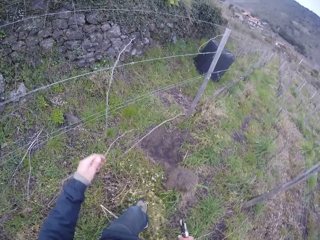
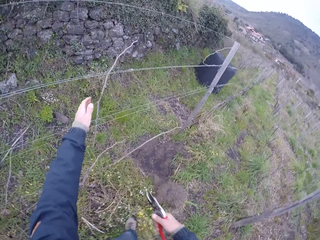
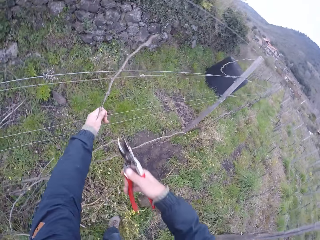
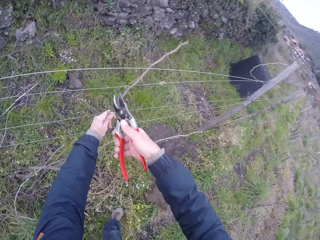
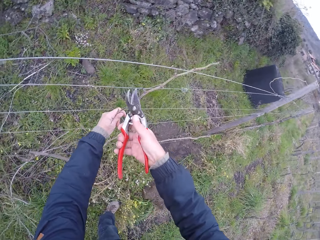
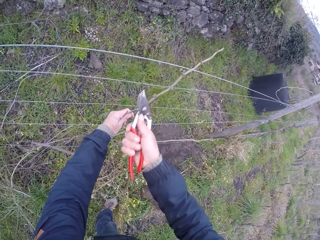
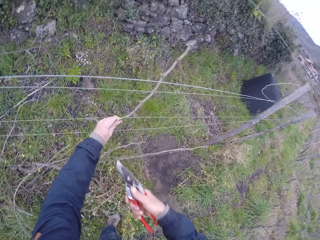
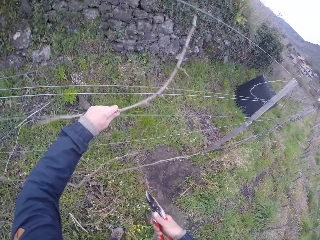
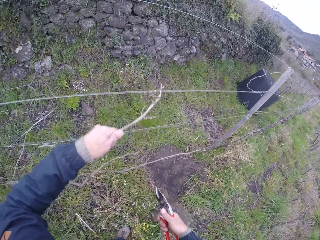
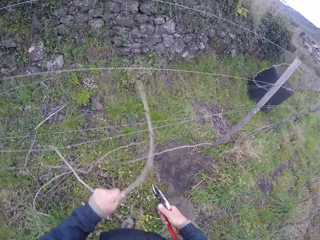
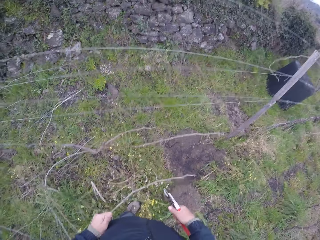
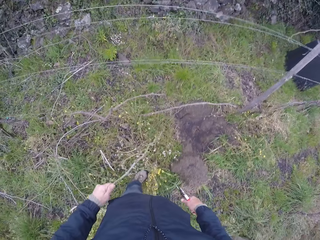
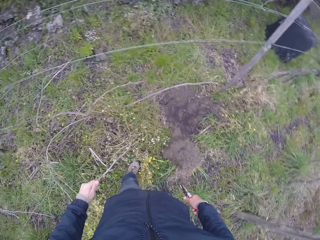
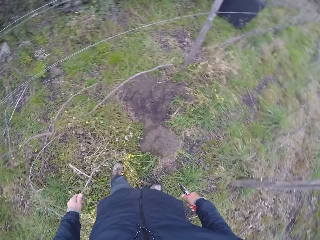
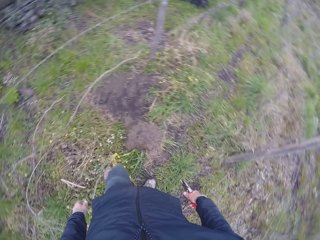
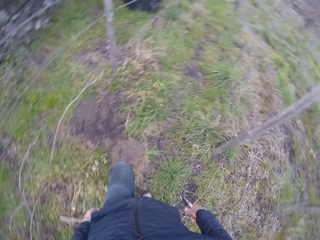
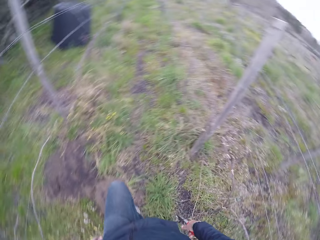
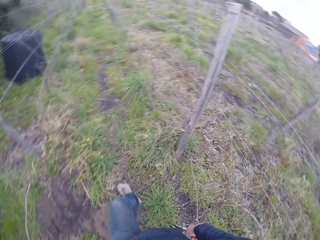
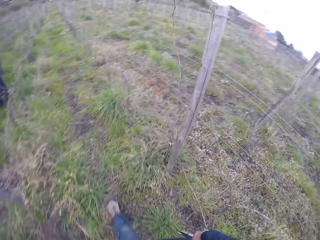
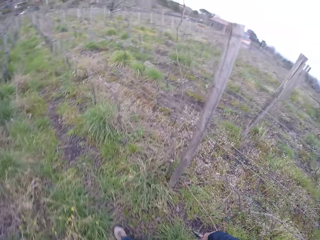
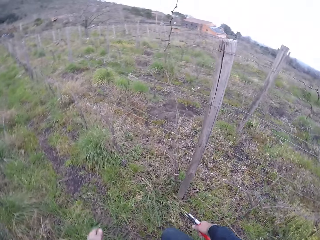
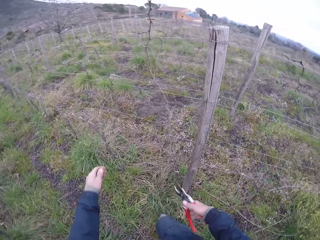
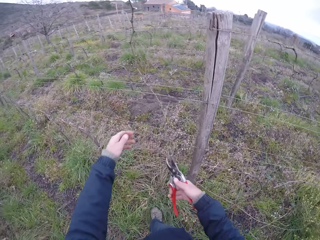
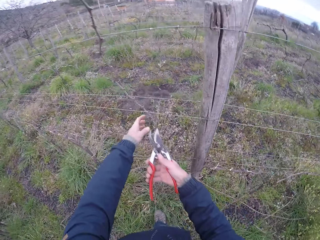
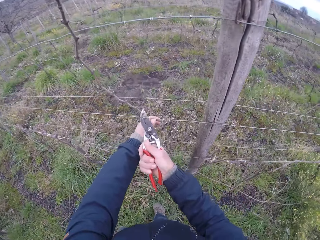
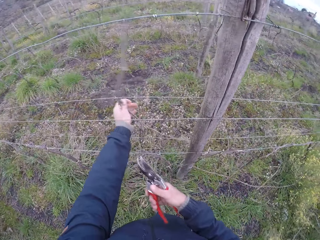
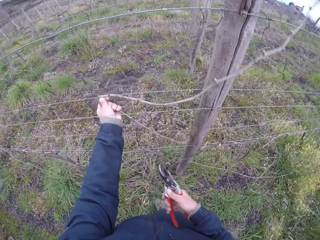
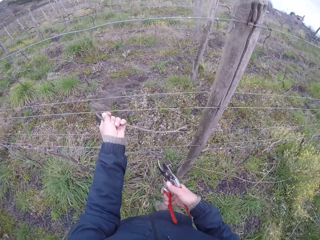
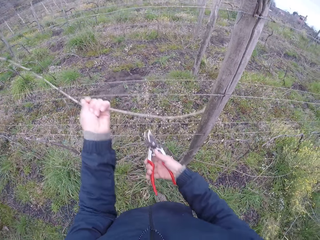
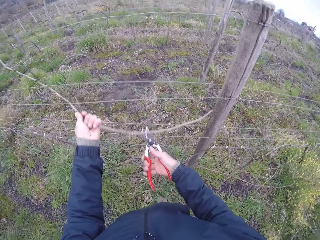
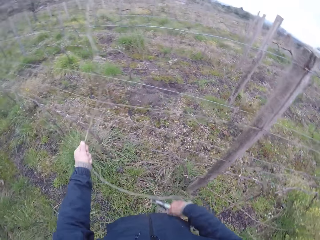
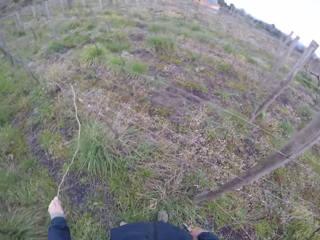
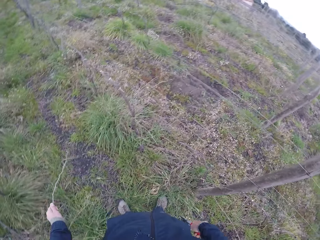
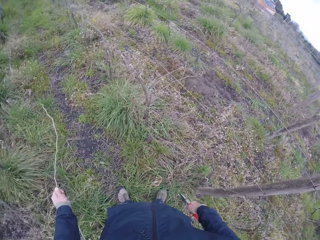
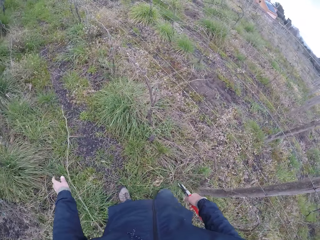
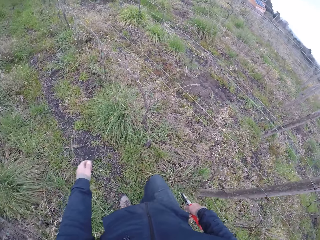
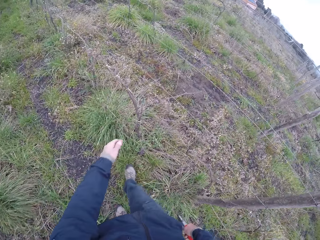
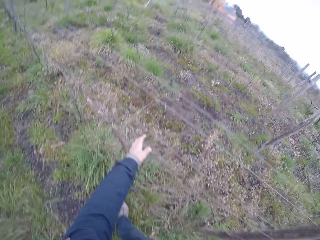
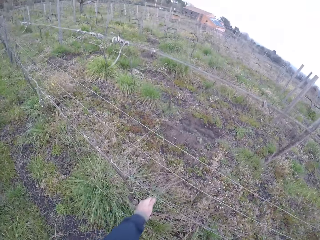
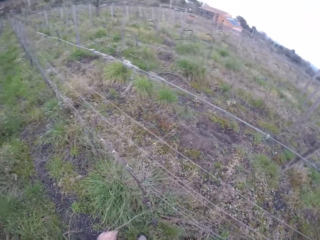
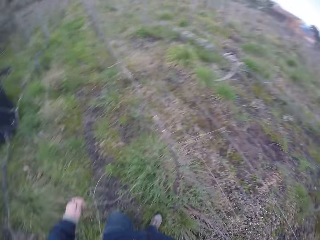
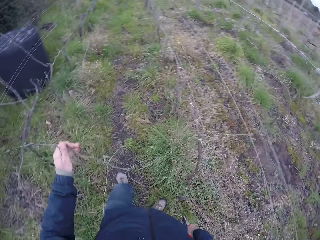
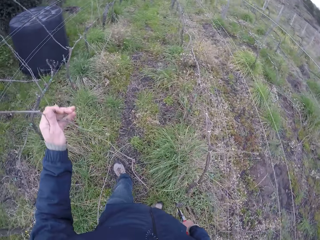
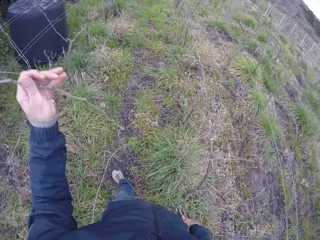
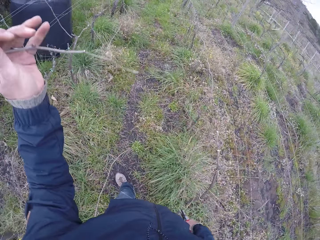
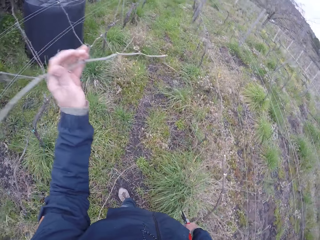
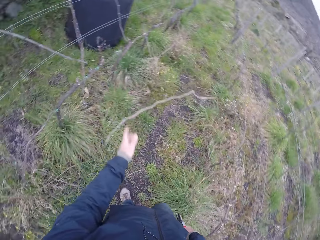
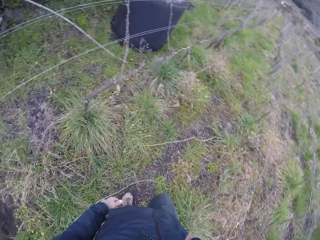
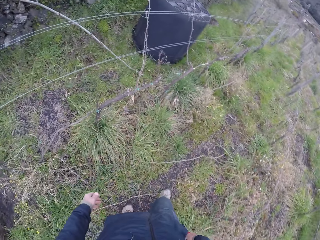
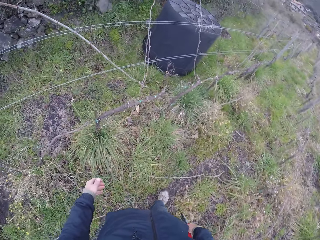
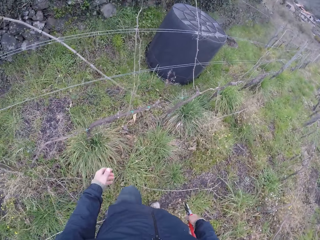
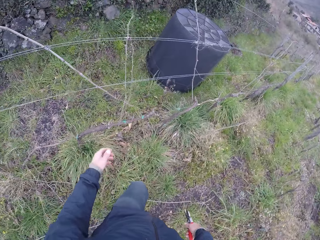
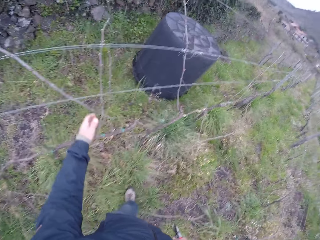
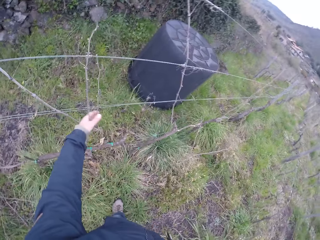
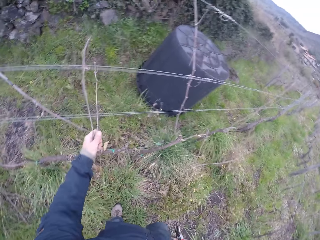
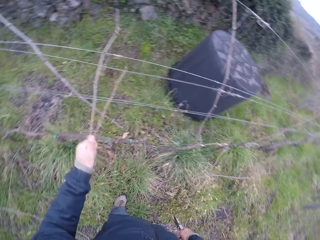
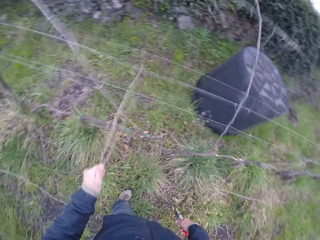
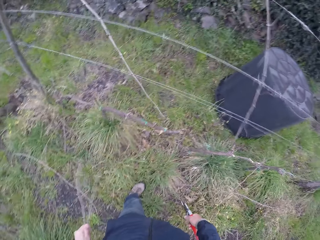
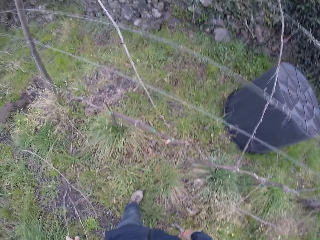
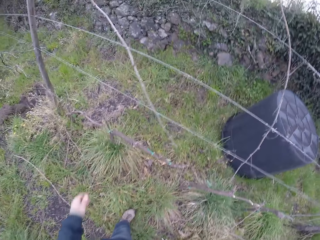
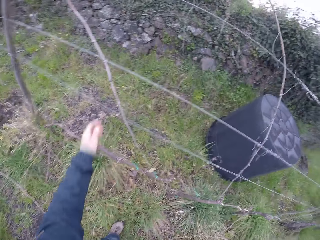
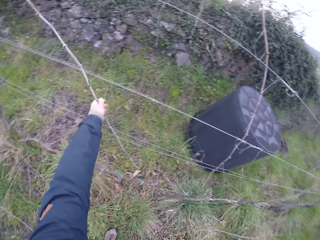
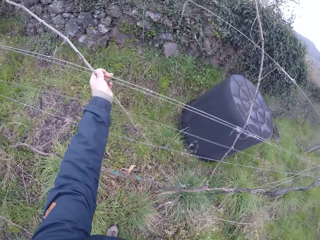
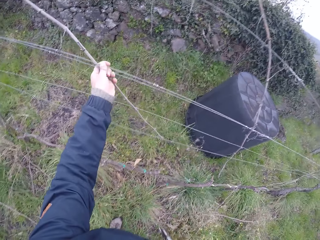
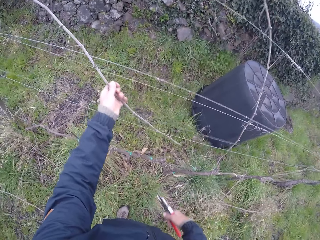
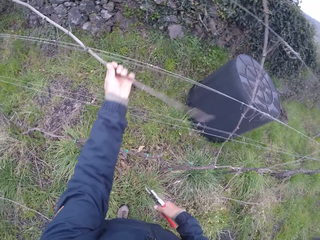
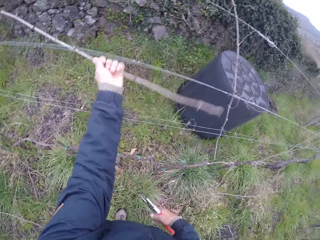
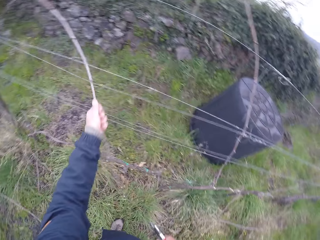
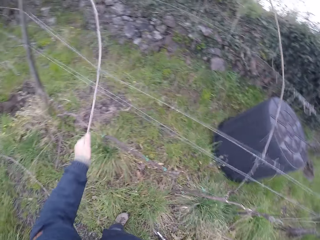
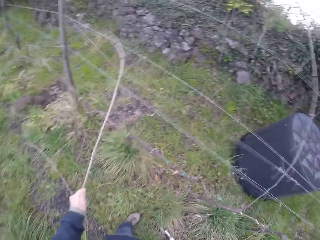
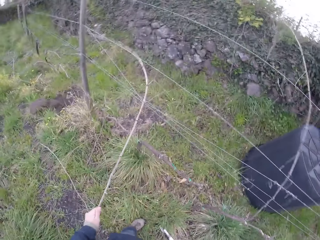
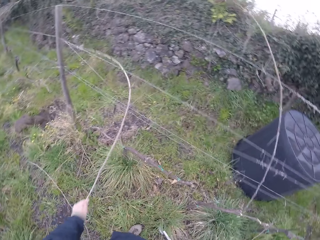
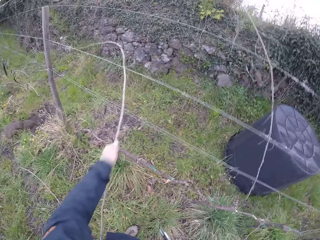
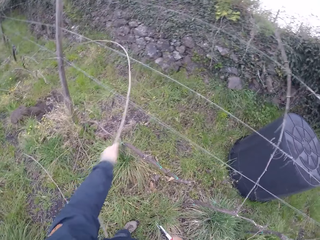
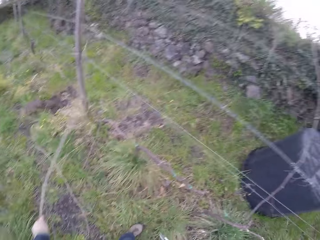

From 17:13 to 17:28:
The camera wearer grabs a twig. He cuts the twig with the pruner in his right hand. He throws the twig to the ground. He cuts a twig with the pruner in his right hand. He grabs the twig. He throws the twig to the ground. He removes twigs from the barbed fence with his left hand. He grabs a twig. He drops the twig on the ground. He grabs a twig. He drops the twig on the ground. He grabs a twig.

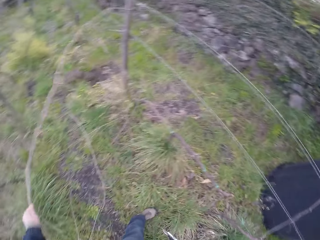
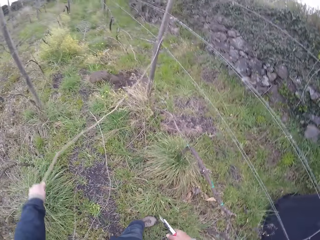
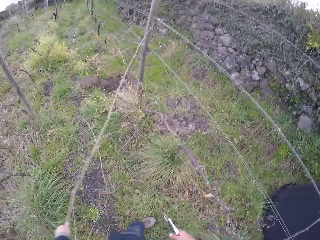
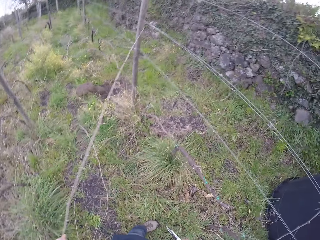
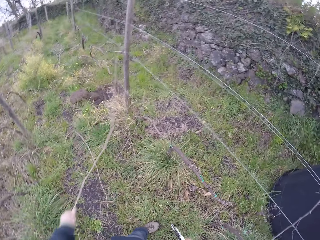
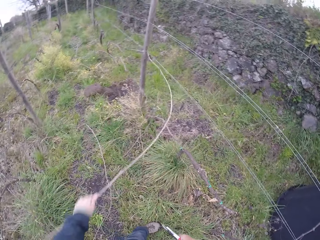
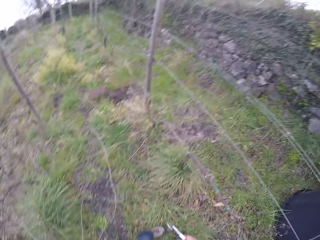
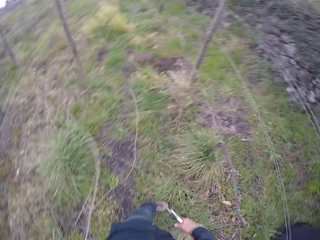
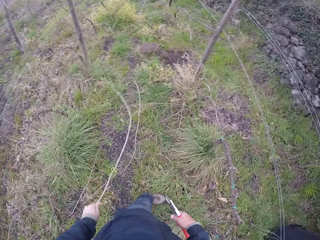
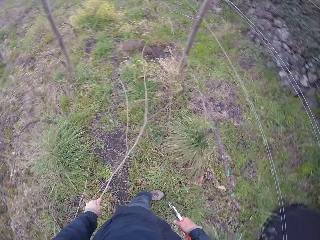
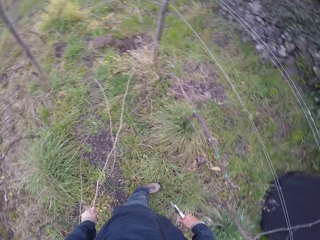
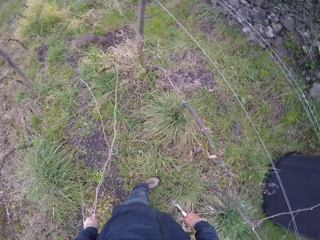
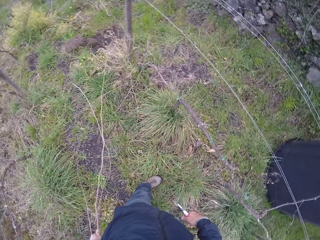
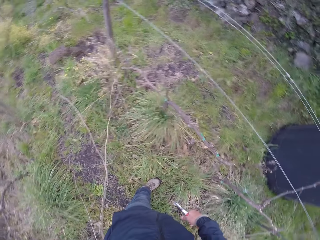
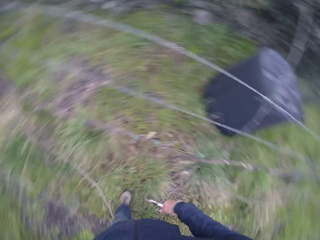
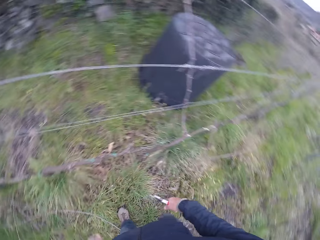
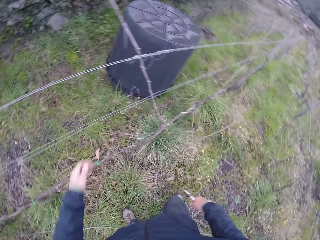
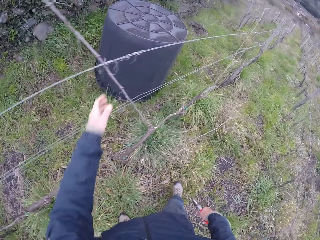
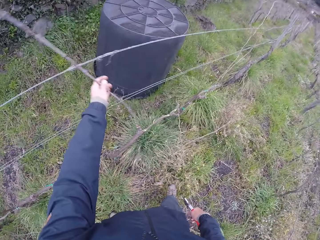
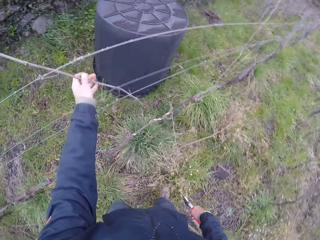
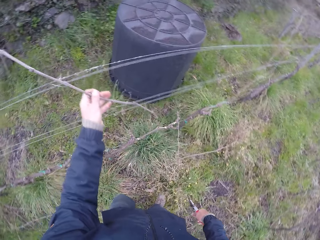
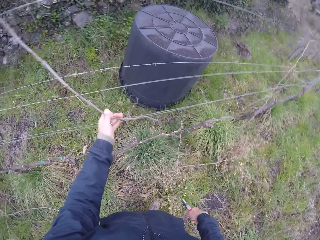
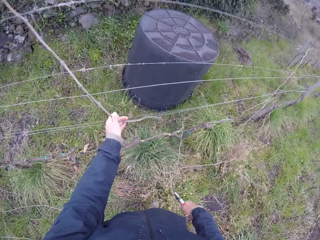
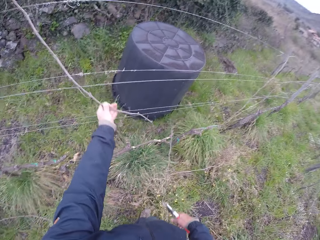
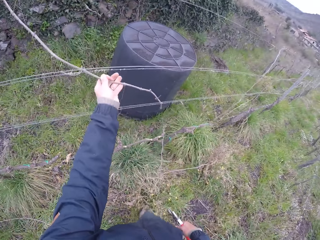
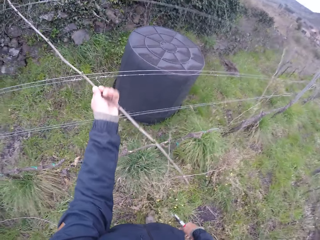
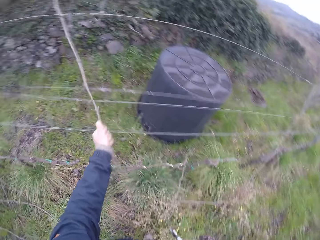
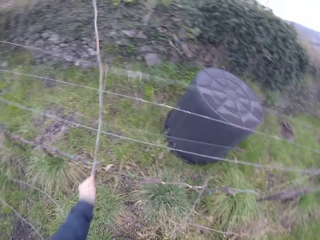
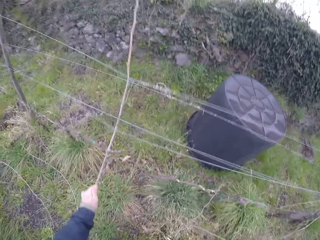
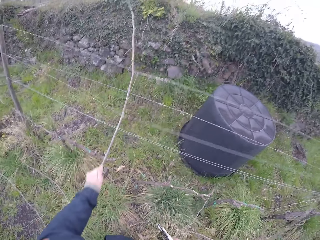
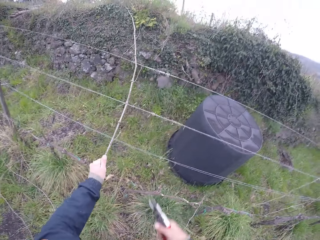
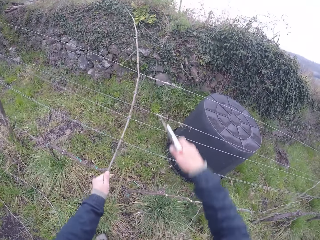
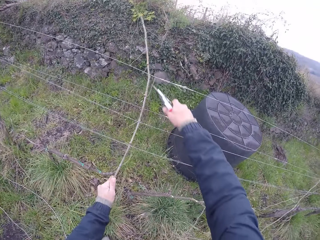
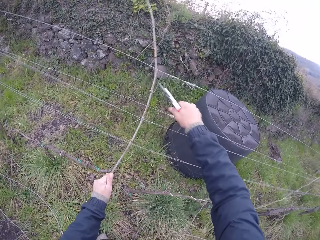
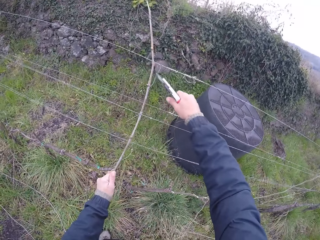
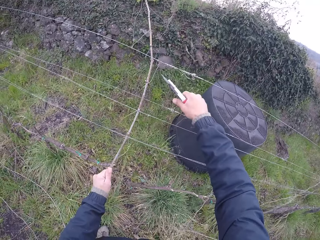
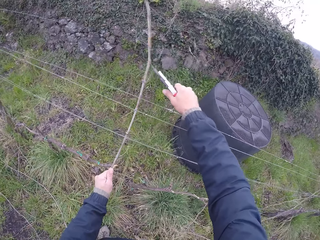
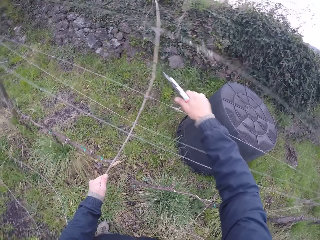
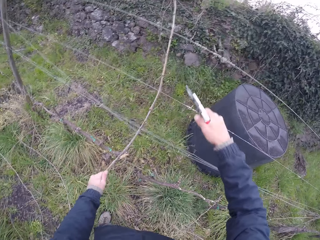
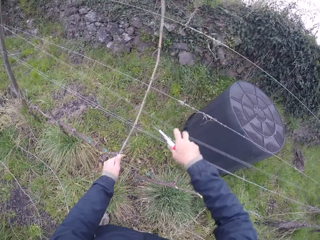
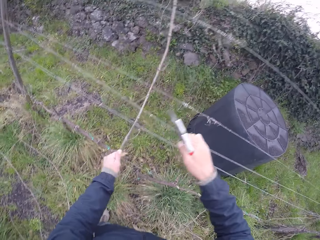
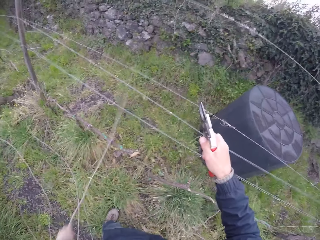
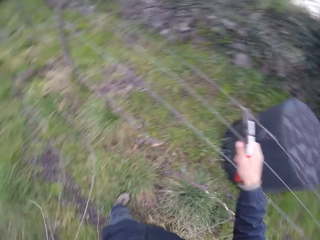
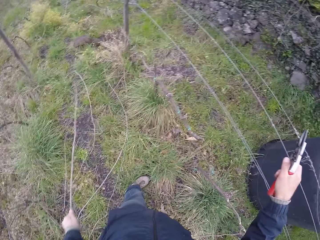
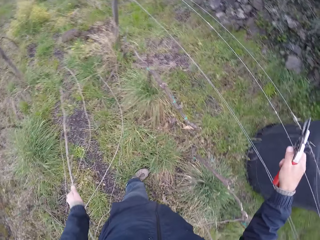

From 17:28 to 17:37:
The camera wearer drops the twig on the ground. He grabs a twig. He cuts the twig with the pruner in his right hand. He drops the twig on the ground.
